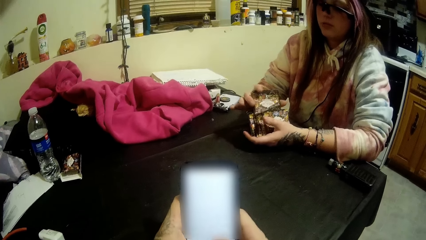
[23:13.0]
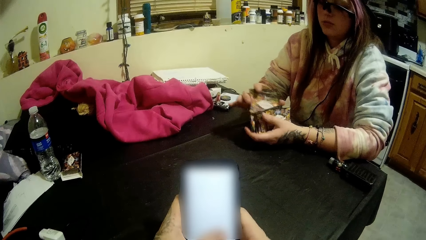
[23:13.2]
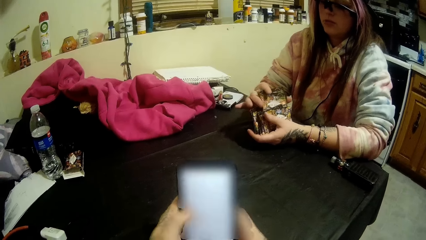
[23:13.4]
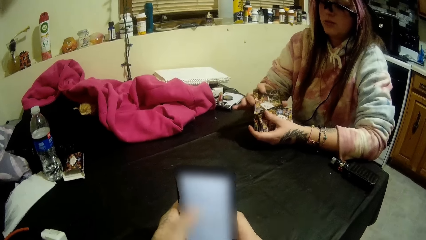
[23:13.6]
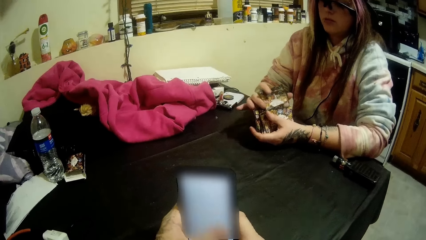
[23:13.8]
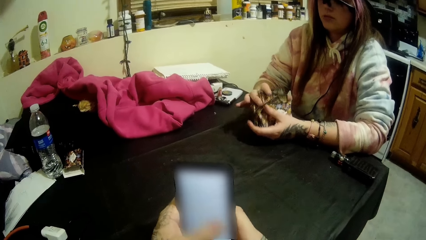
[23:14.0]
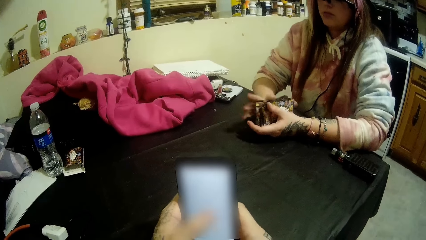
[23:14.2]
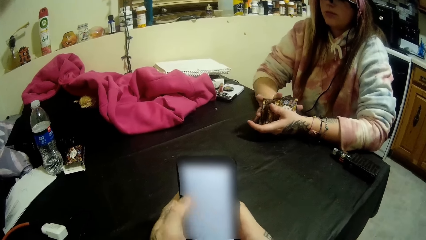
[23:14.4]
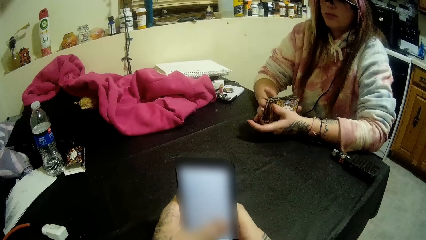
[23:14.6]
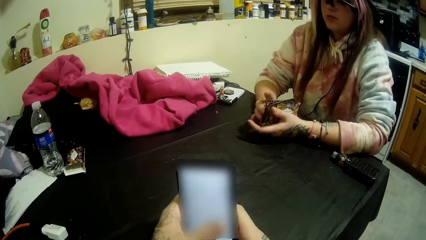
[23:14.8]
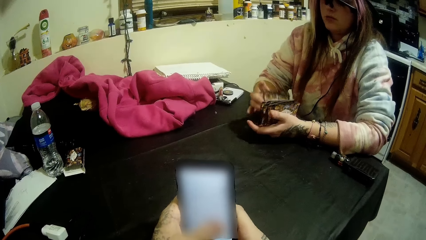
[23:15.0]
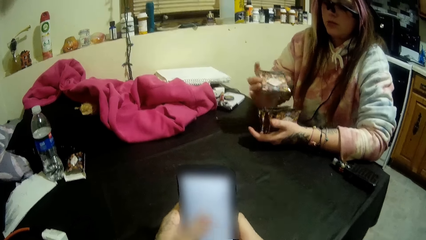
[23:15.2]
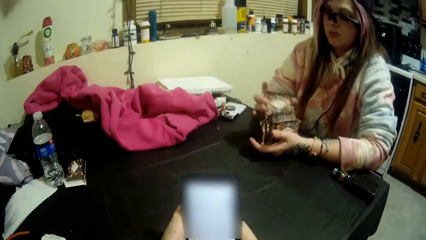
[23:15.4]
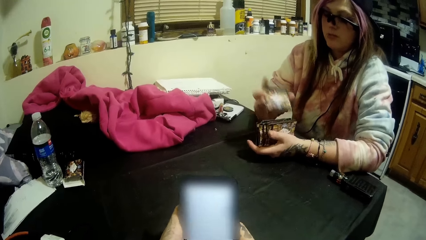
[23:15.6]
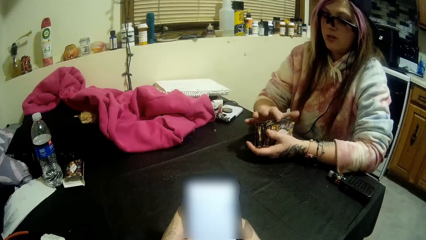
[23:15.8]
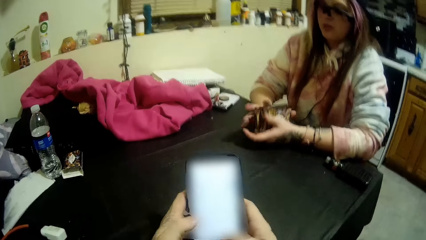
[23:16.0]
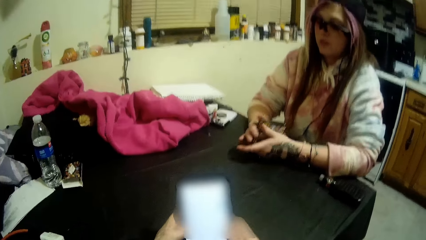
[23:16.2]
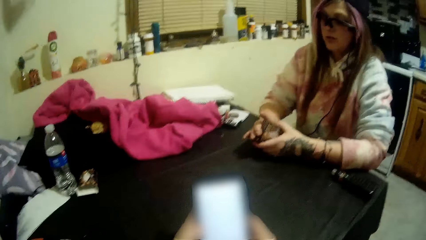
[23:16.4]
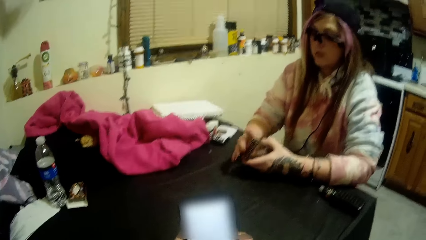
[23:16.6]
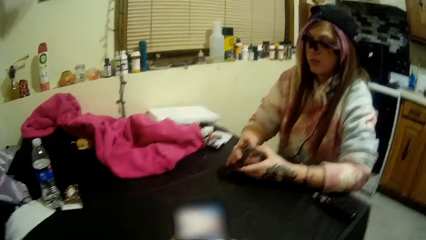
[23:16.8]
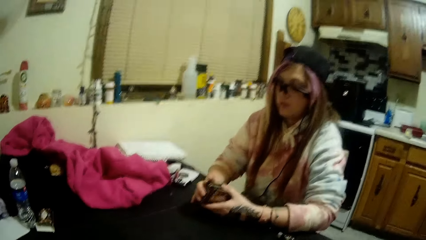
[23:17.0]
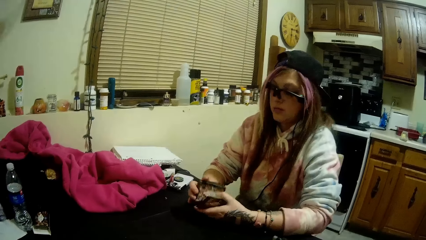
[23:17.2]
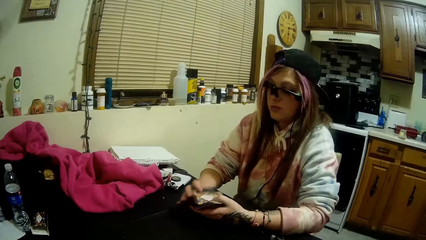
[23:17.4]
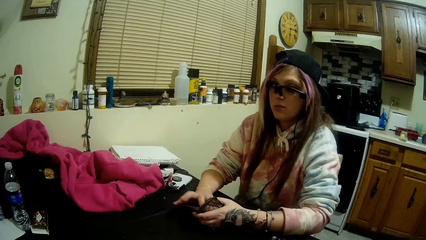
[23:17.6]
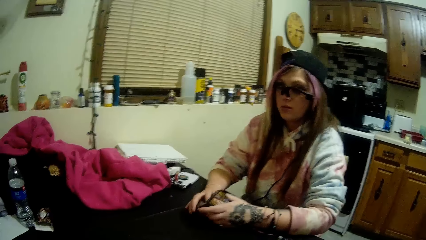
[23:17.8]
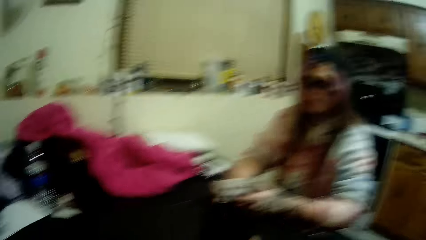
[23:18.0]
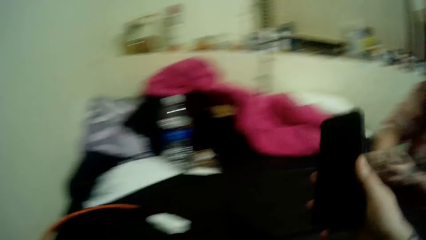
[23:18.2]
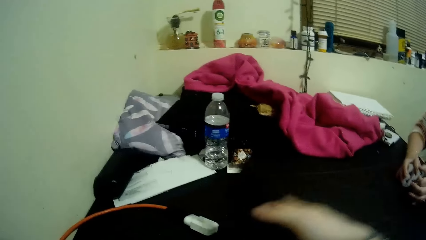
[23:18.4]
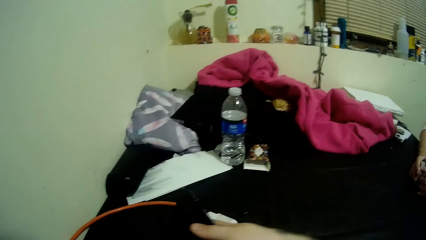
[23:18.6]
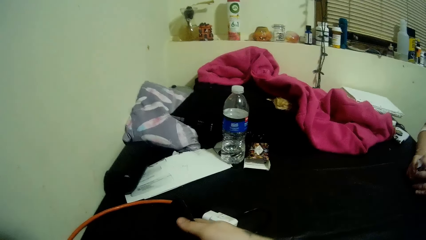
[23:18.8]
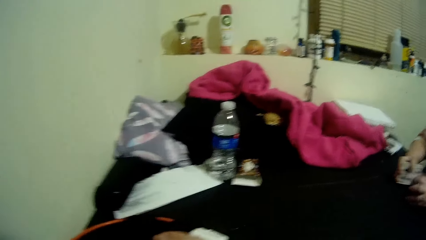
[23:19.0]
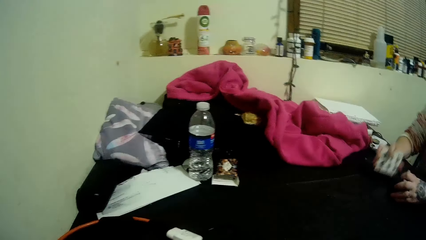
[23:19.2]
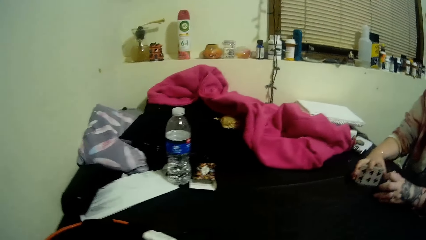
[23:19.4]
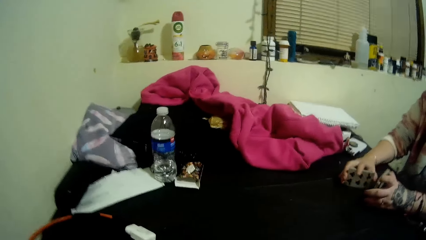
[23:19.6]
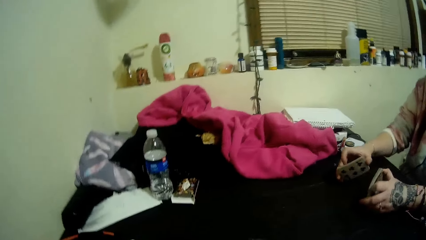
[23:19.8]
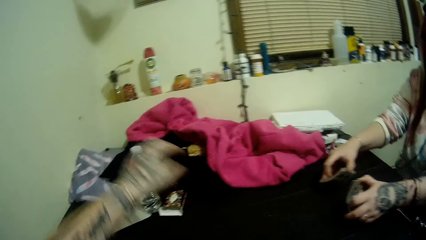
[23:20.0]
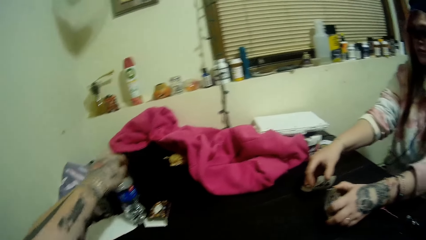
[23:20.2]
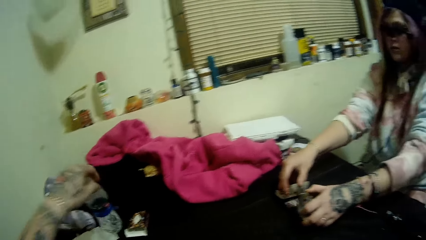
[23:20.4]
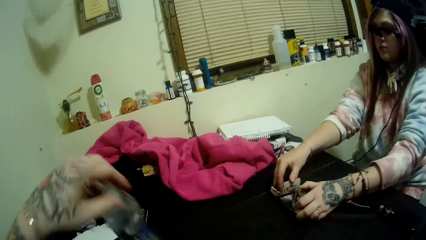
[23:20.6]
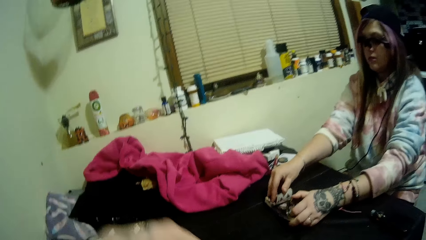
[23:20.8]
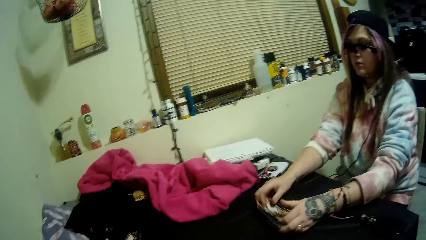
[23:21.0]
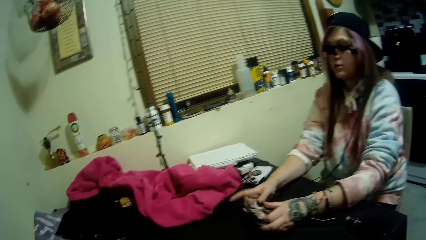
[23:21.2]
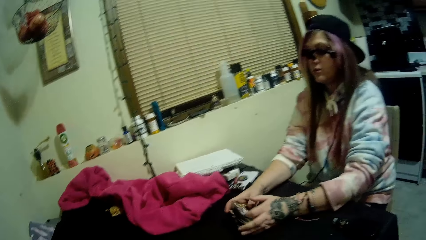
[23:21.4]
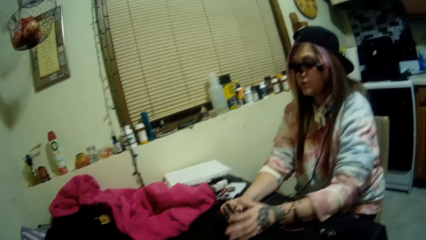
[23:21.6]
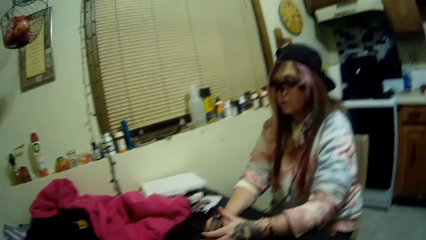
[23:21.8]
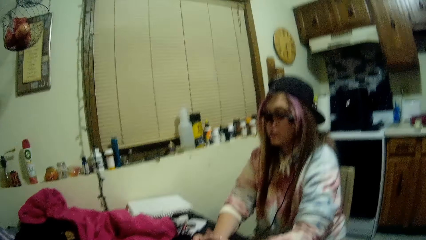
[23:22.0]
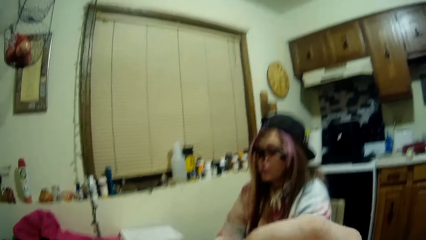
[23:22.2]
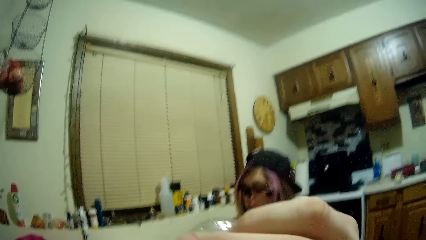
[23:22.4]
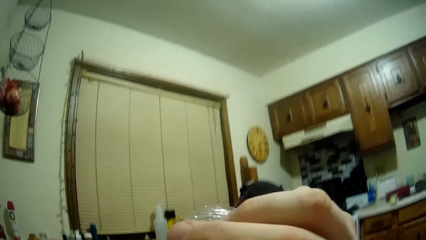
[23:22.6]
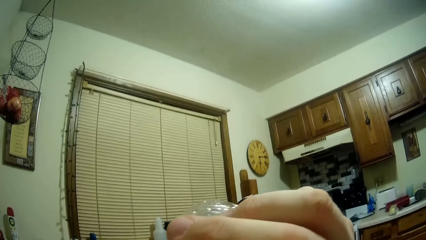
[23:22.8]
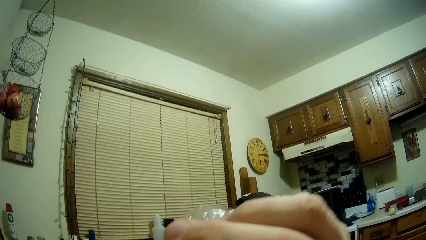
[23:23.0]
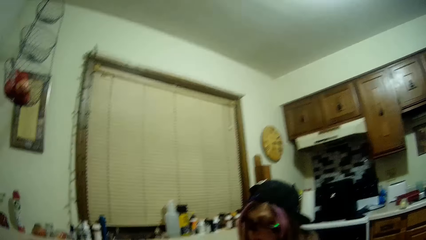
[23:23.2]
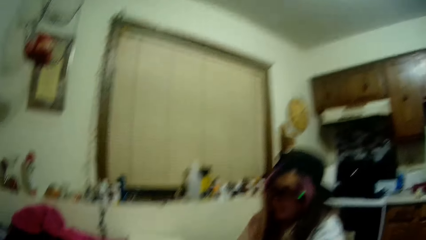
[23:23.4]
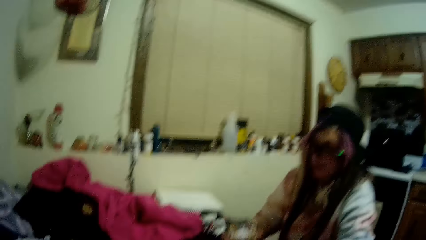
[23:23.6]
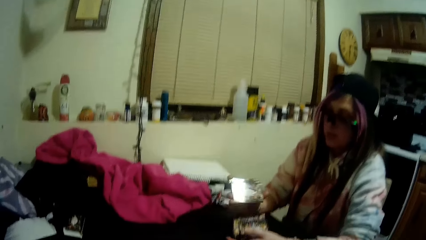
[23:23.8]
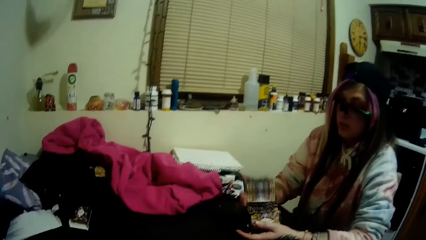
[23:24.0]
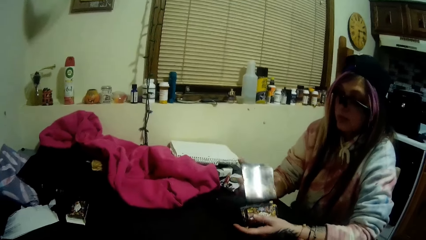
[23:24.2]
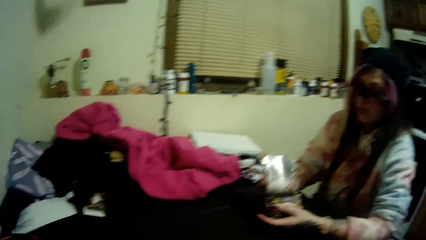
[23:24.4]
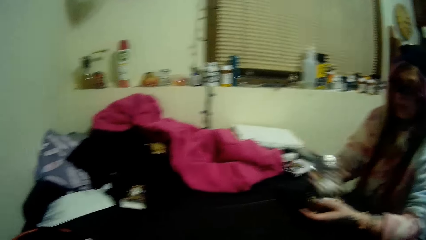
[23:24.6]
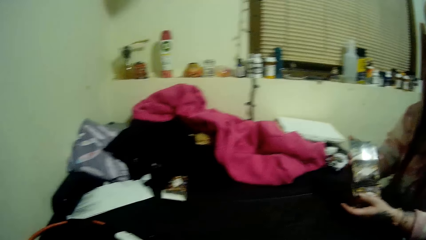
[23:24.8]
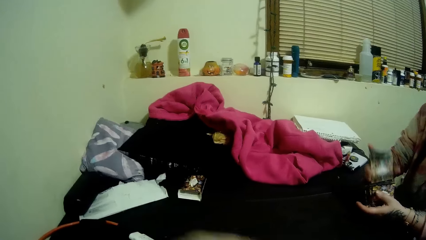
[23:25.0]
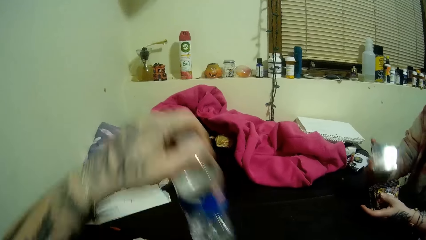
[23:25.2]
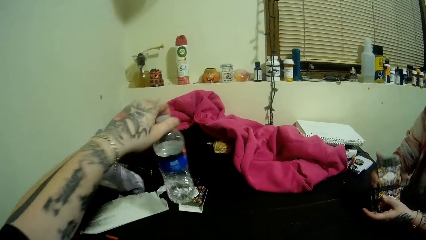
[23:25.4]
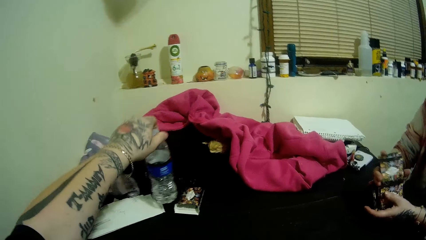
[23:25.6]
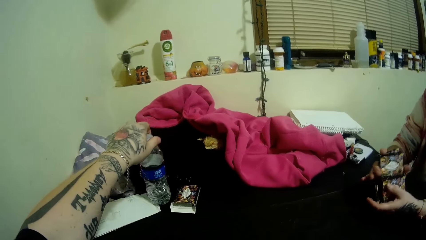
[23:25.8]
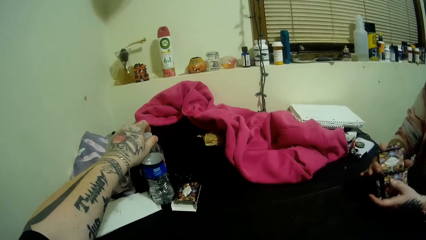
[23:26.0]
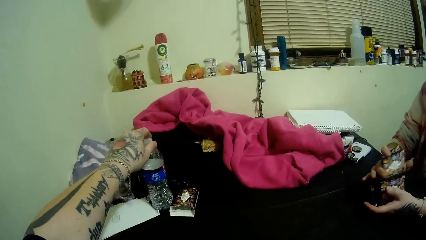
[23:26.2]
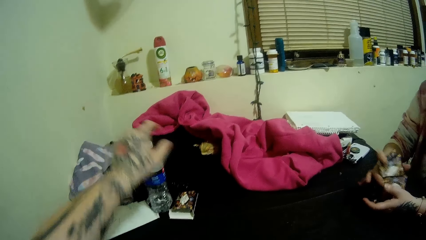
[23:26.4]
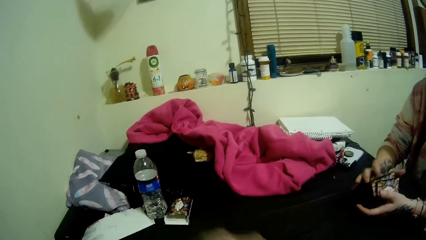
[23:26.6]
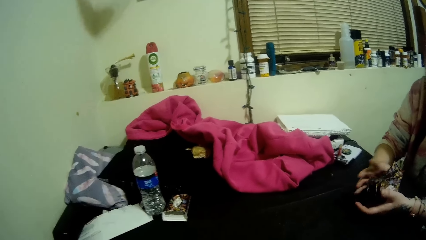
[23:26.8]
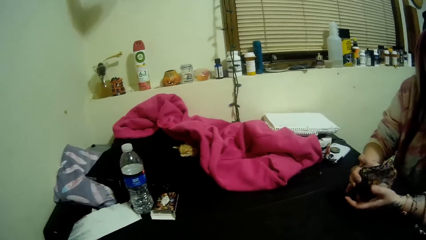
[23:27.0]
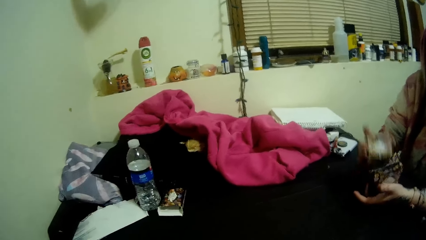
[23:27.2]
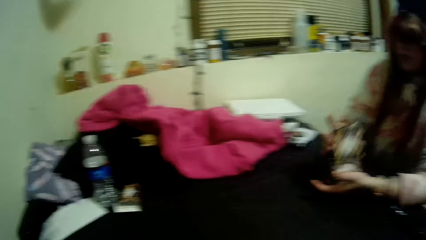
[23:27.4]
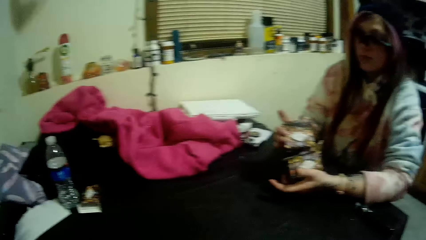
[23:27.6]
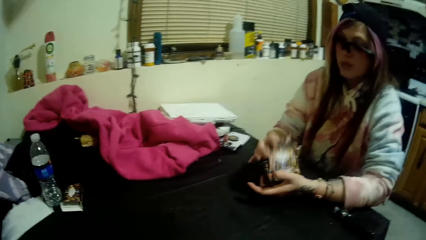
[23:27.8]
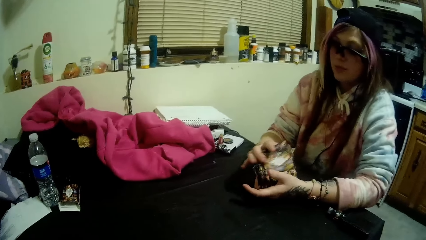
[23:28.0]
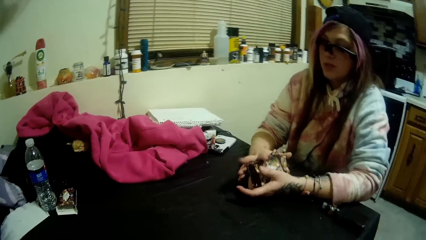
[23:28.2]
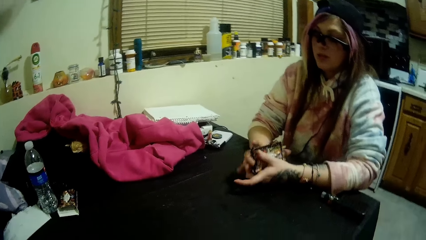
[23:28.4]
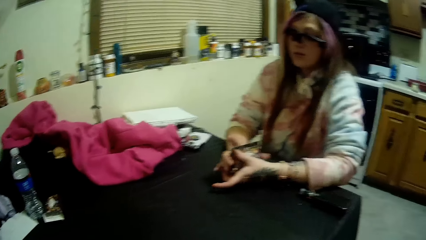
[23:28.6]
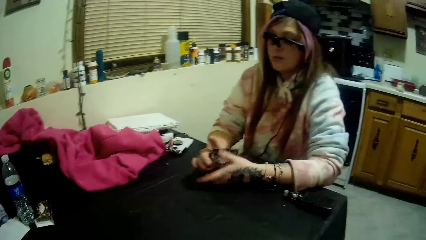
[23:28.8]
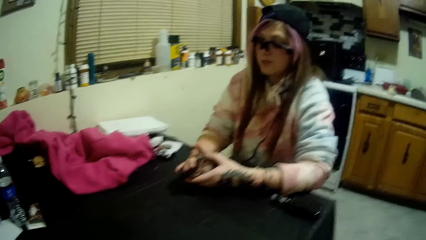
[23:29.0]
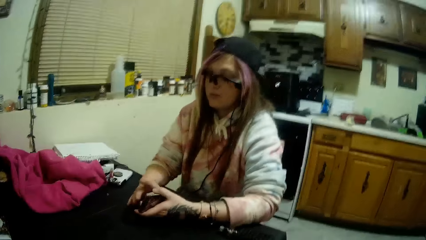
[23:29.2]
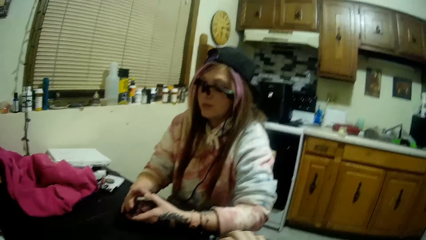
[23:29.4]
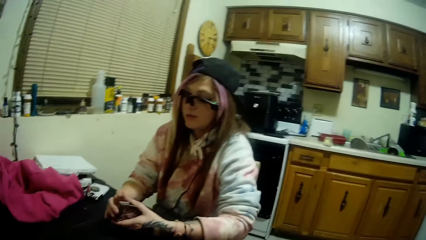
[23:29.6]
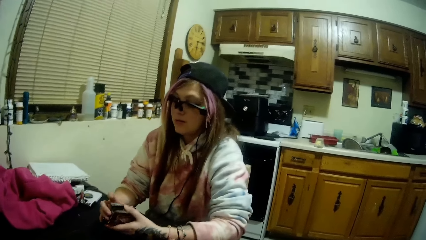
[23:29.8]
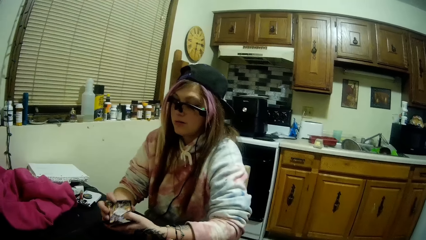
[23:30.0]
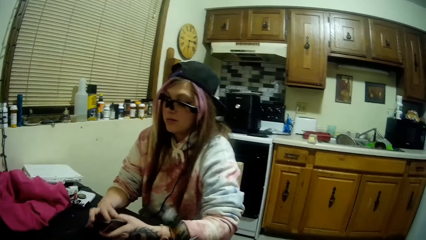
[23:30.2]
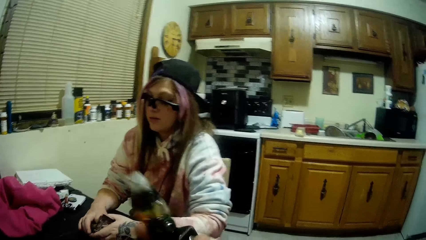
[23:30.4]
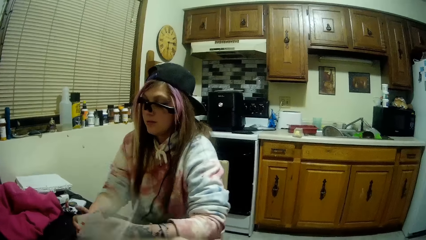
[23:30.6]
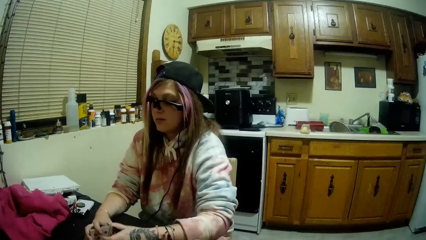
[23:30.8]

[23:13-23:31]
The camera wearer looks at the woman. He drops the smartphone on the table with his right hand. He picks up a bottle of water from the table with his left hand. He drinks from the bottle of water. He drops the bottle of water on the table with his left hand. He looks at the woman.
